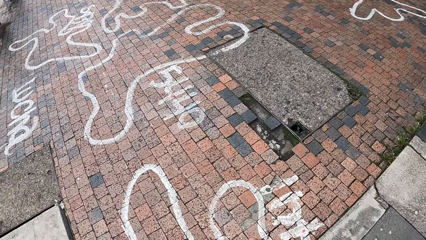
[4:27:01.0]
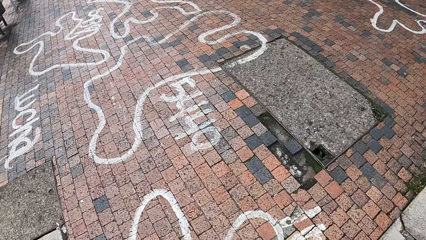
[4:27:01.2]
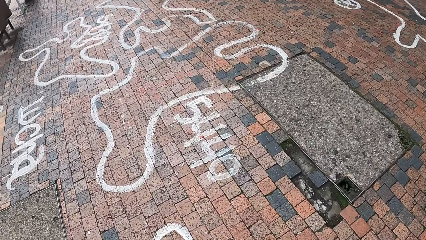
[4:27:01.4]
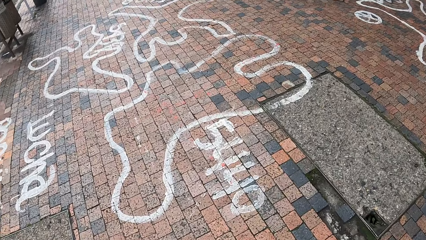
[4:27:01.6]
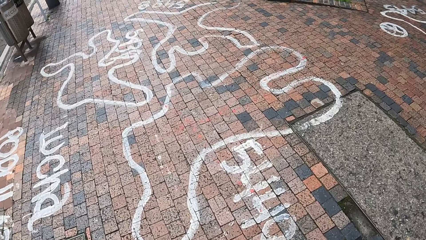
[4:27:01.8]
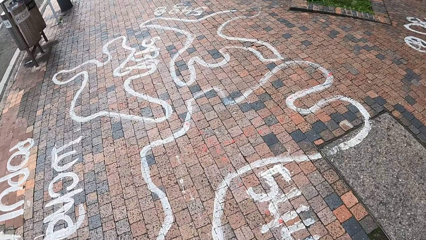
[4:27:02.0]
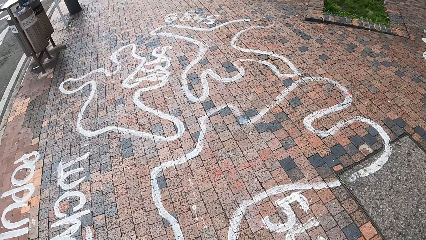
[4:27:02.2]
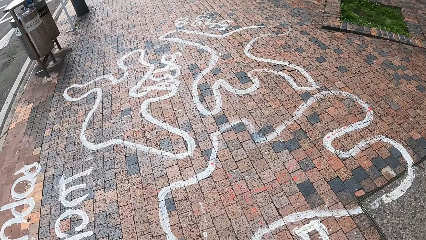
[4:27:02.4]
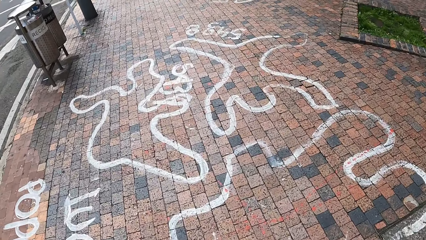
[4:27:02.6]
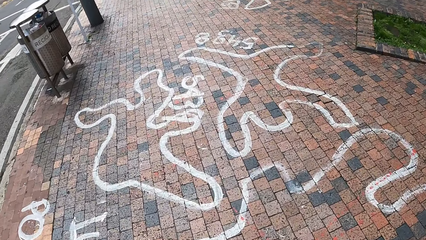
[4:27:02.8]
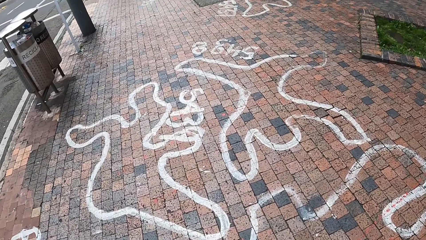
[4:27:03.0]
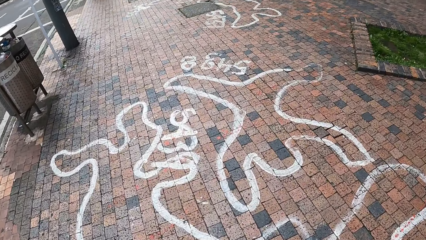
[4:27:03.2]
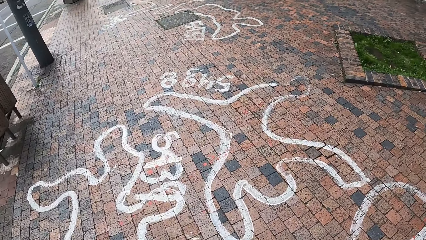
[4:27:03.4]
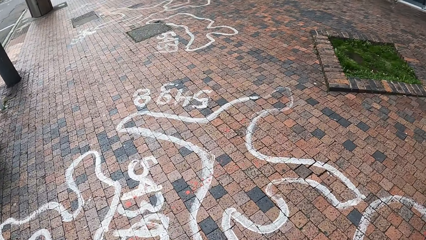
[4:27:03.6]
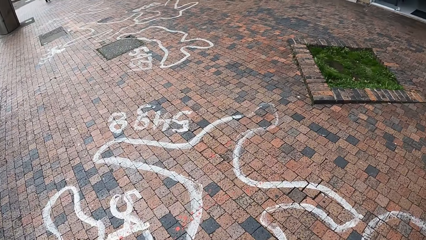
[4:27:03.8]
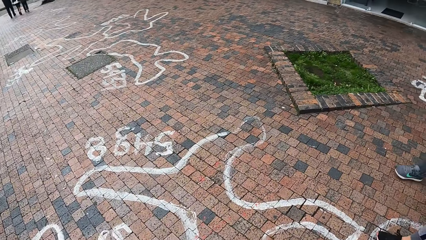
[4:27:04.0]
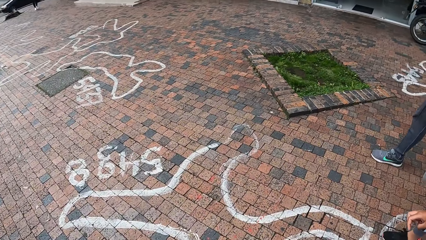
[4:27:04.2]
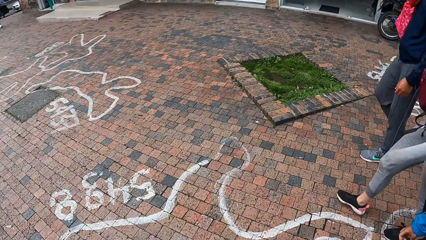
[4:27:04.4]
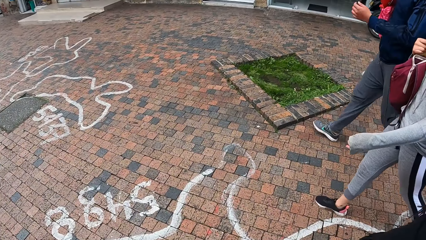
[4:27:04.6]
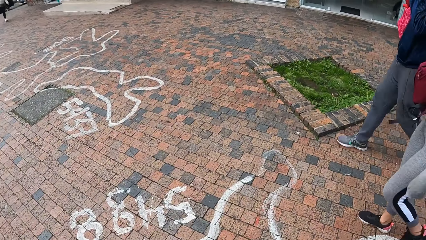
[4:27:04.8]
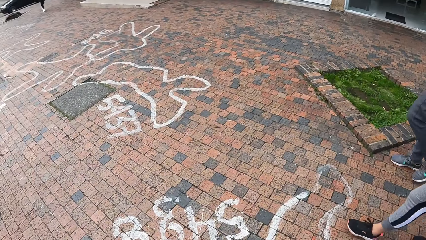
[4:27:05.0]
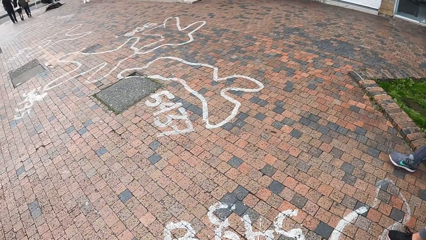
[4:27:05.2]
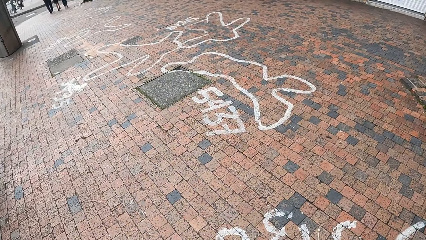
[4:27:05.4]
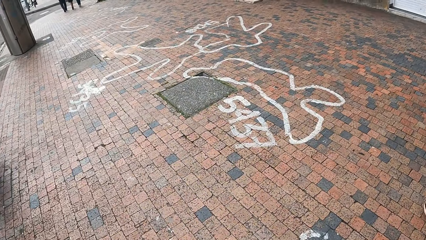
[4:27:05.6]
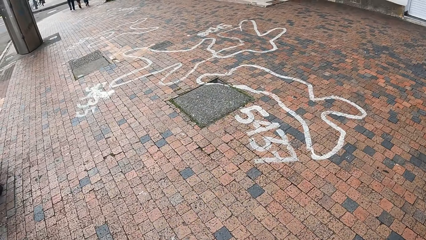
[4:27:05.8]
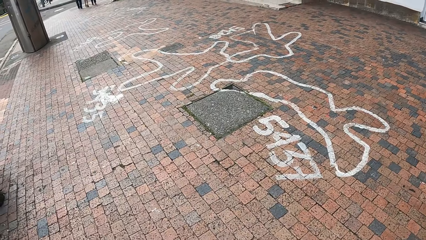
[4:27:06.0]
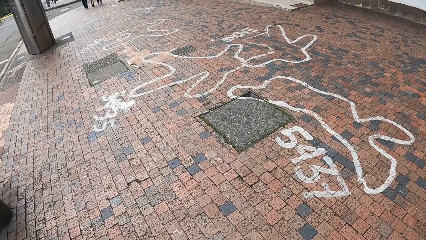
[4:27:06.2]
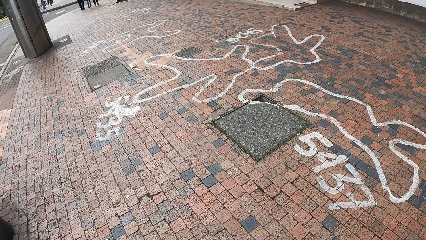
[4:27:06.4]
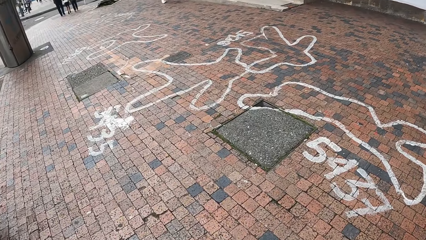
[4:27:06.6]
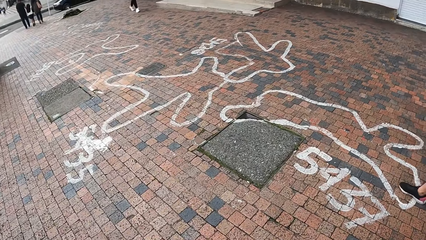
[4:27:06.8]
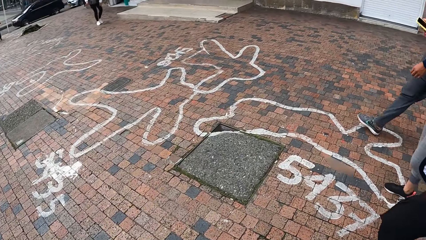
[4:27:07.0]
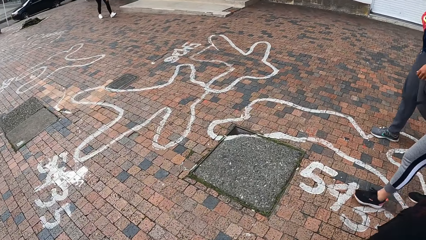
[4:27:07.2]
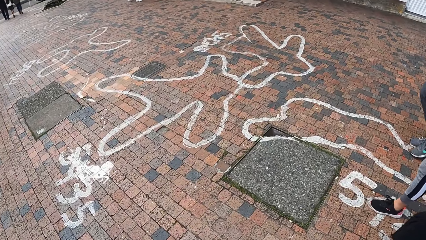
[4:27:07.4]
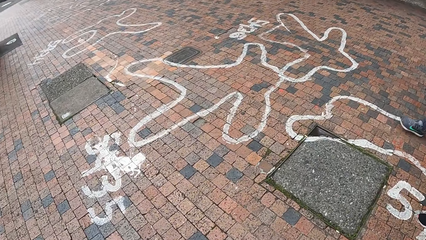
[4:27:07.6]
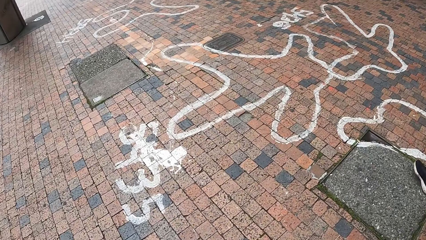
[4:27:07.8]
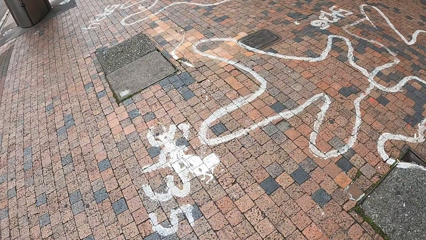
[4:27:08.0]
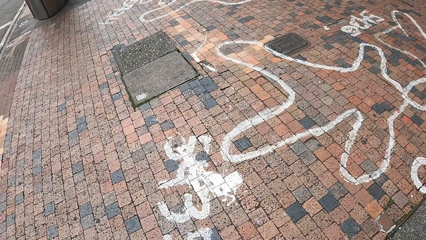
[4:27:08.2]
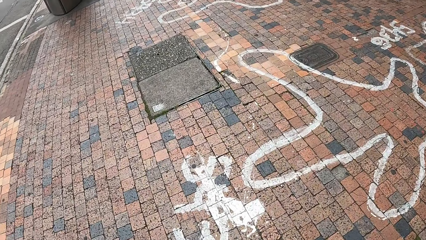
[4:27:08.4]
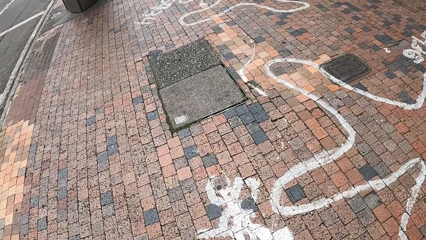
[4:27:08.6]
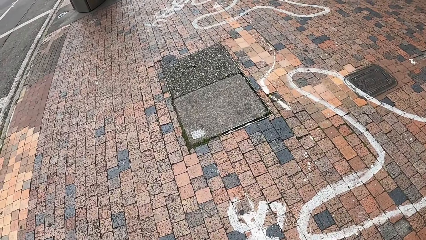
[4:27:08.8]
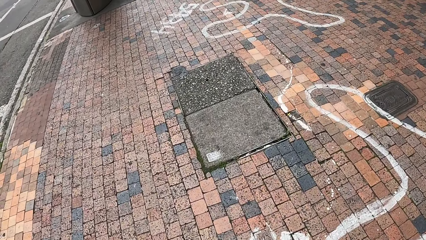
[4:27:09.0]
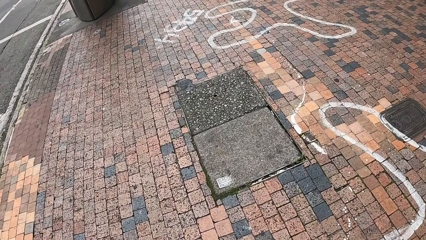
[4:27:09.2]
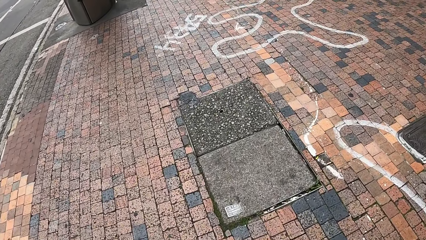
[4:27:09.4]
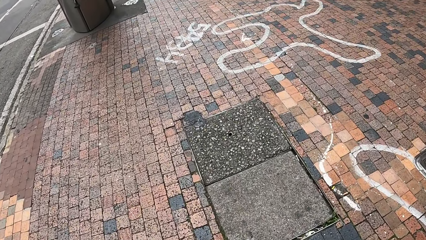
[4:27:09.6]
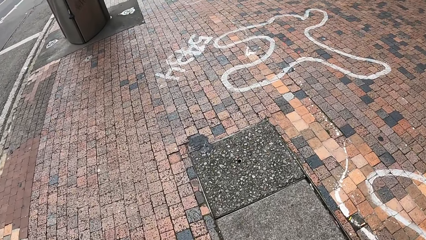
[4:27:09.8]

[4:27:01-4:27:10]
A woman rubs her face with her left hand.

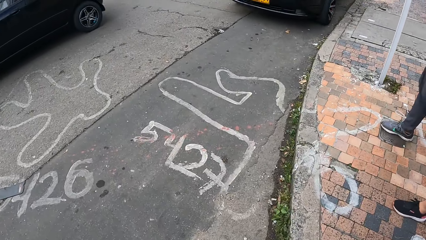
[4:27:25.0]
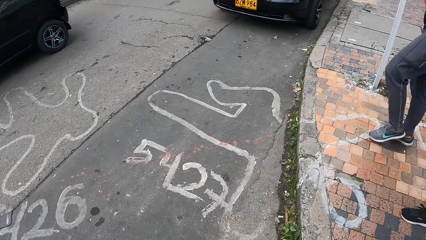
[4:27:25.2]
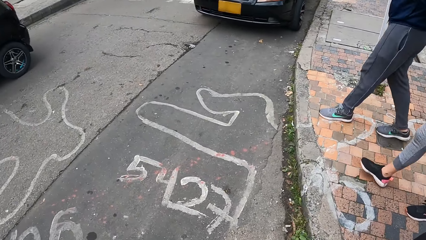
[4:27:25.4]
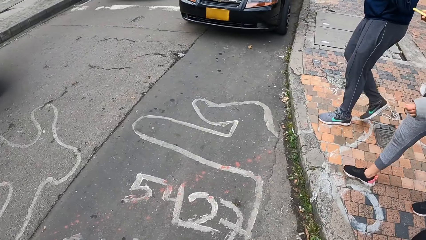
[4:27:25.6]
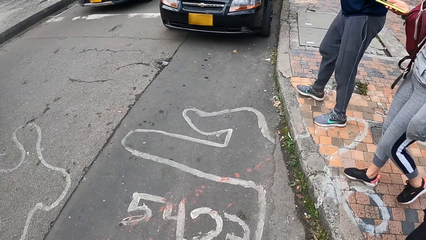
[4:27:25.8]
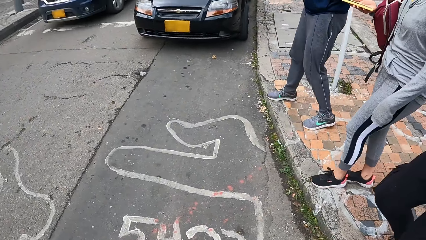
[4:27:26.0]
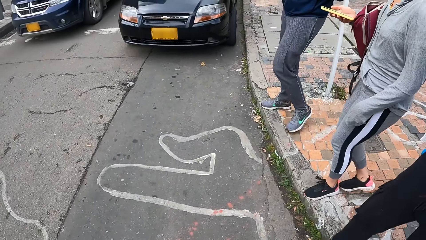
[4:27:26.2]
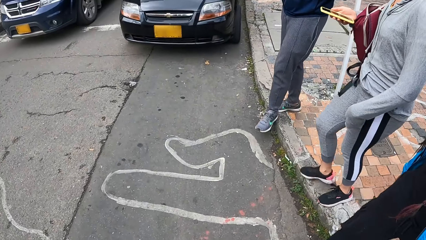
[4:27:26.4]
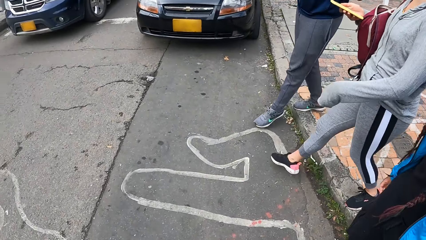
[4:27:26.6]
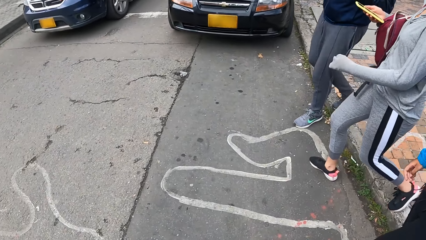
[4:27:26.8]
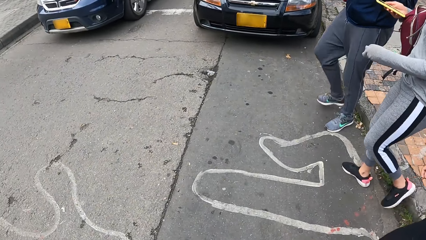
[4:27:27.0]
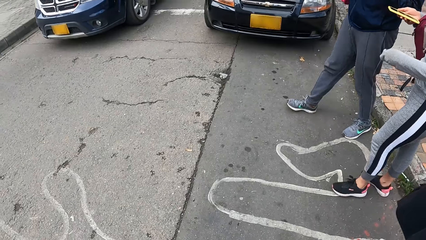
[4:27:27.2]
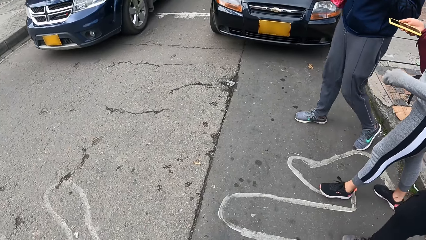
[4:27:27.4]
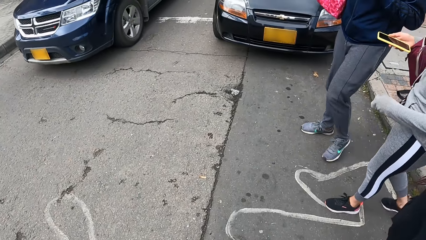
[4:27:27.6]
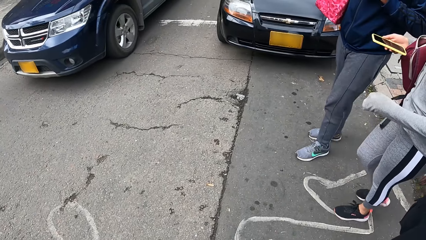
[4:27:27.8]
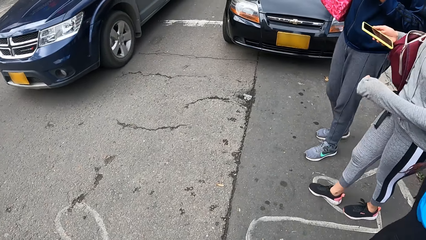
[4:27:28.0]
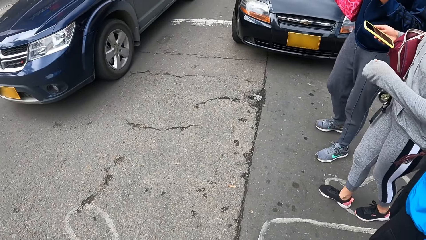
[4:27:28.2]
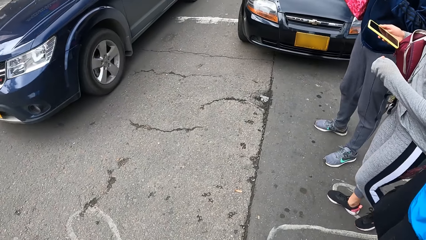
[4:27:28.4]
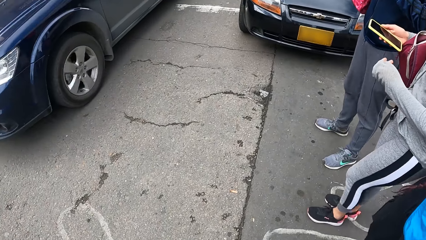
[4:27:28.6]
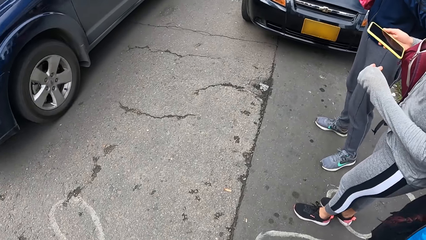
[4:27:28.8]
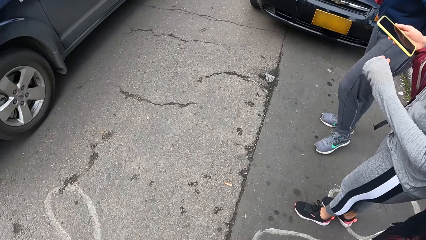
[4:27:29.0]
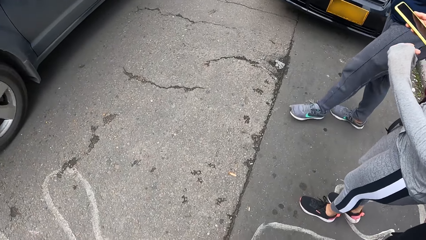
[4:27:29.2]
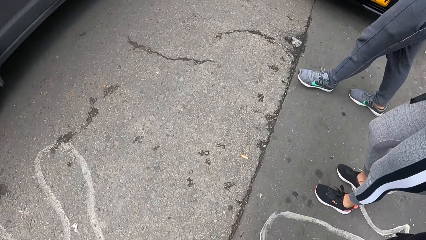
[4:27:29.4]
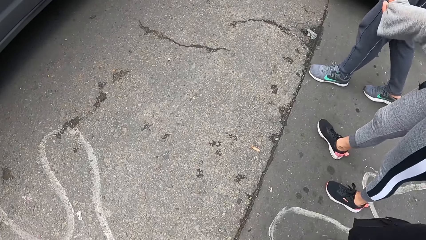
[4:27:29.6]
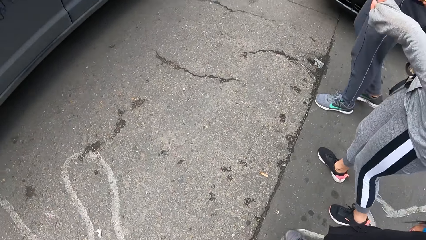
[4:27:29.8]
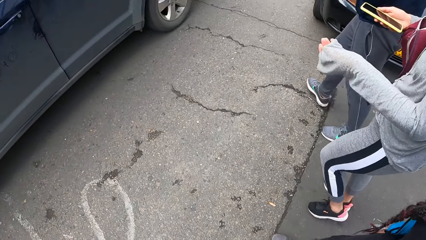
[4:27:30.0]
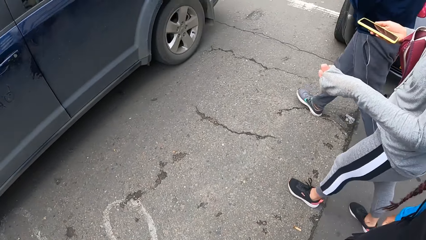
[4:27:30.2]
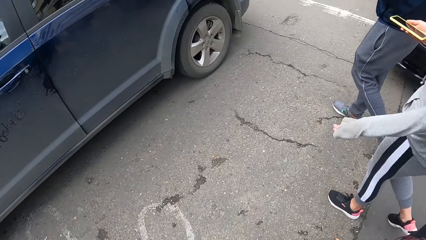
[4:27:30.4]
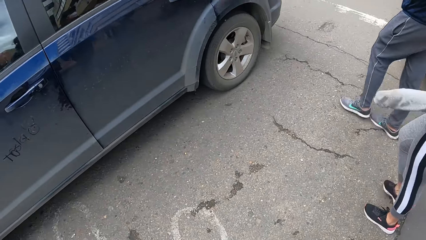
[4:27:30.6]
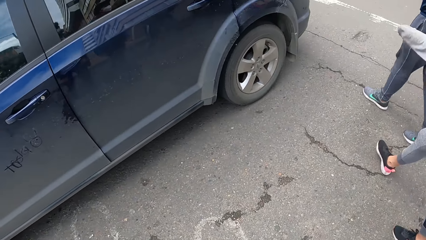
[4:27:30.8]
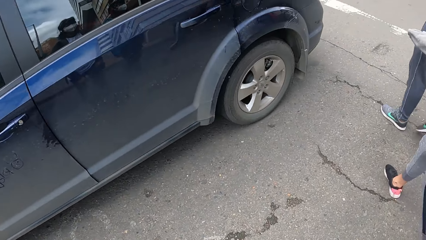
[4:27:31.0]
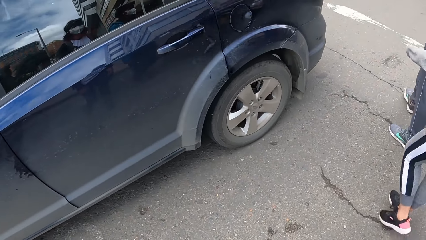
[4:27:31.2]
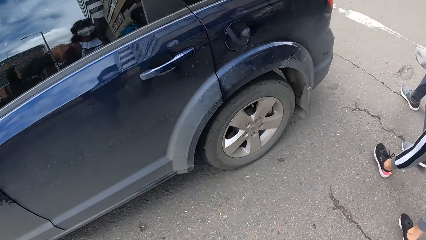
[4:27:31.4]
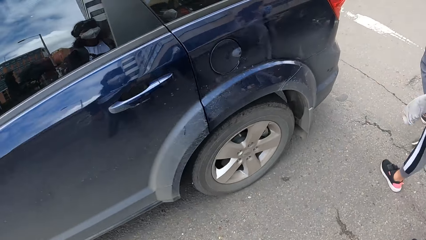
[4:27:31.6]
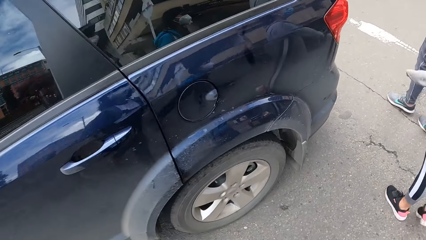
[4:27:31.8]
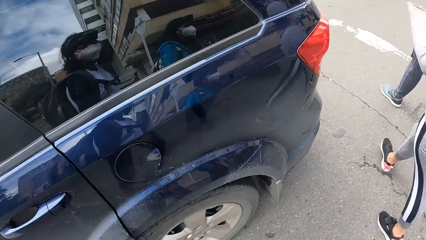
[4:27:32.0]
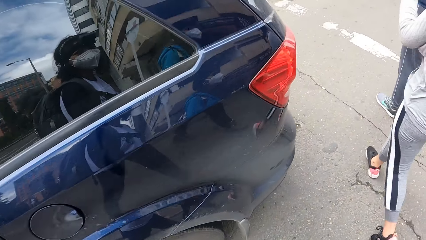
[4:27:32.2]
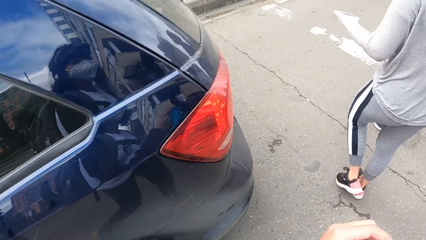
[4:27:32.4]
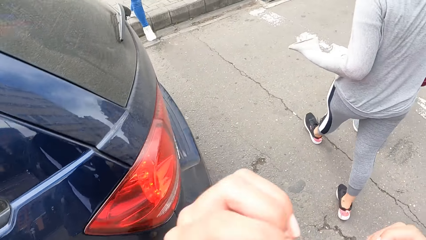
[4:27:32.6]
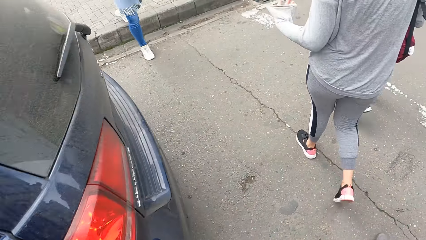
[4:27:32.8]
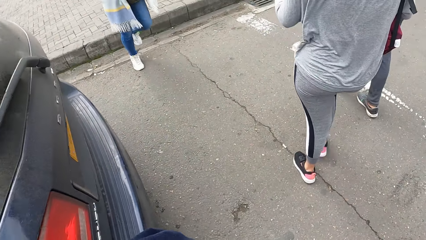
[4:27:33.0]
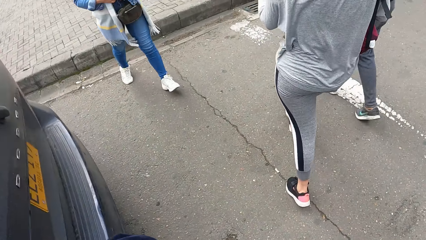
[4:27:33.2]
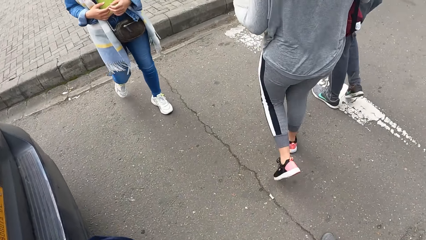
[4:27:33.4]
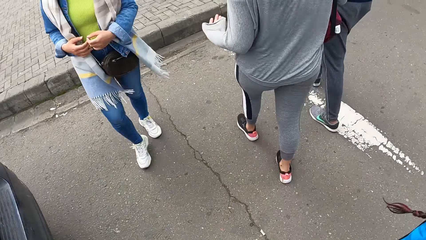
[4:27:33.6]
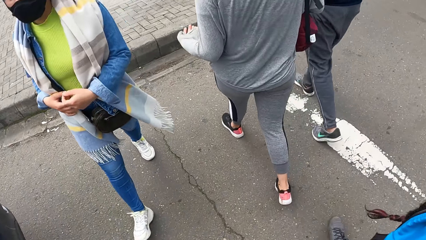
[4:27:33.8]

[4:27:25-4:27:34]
The camera wearer crosses a road with a woman, another woman, a third woman and a fourth woman. She adjusts the camera on her head with both hands.
